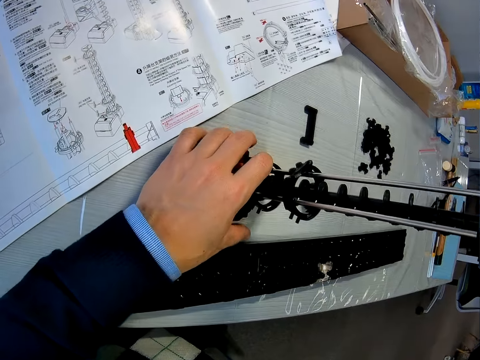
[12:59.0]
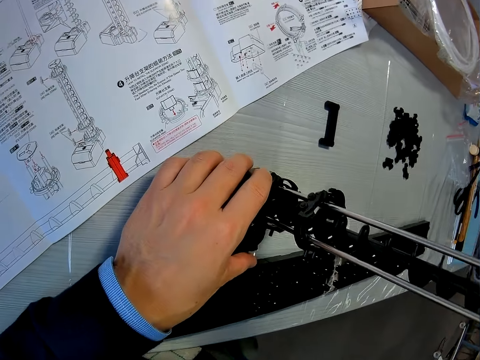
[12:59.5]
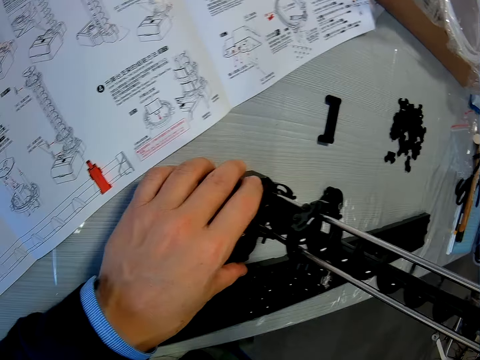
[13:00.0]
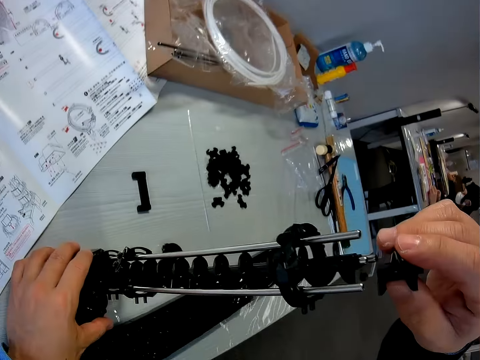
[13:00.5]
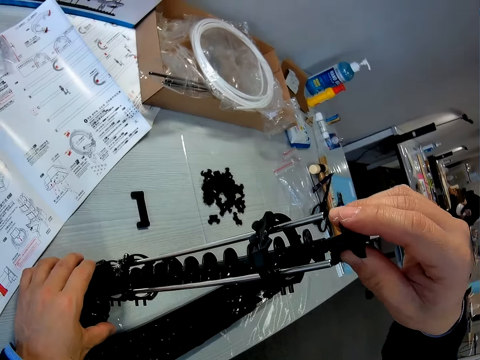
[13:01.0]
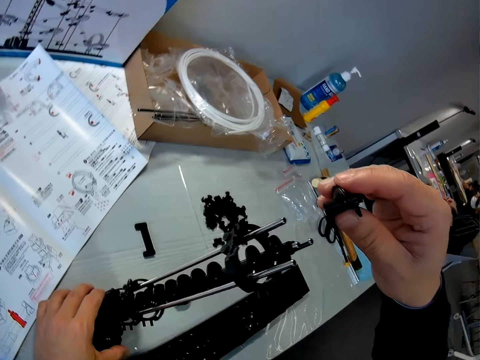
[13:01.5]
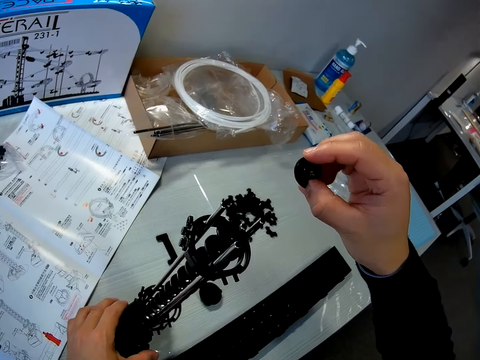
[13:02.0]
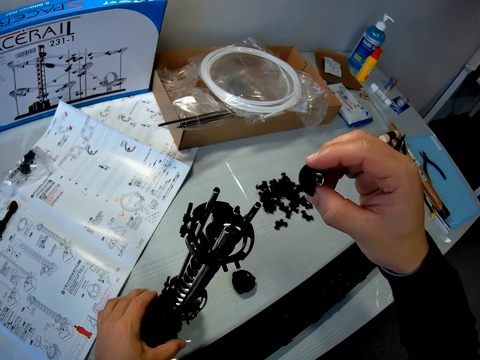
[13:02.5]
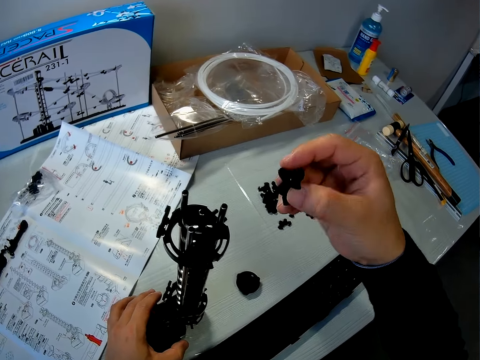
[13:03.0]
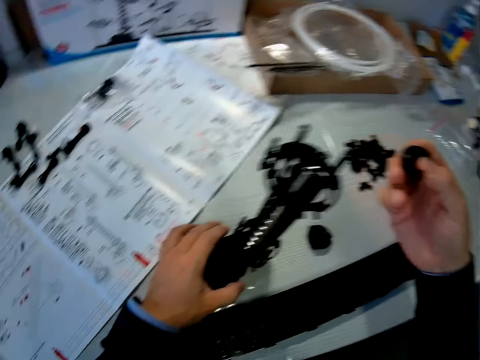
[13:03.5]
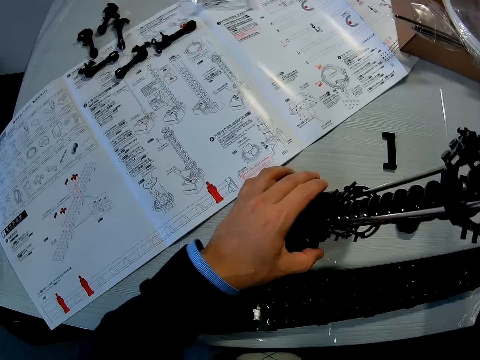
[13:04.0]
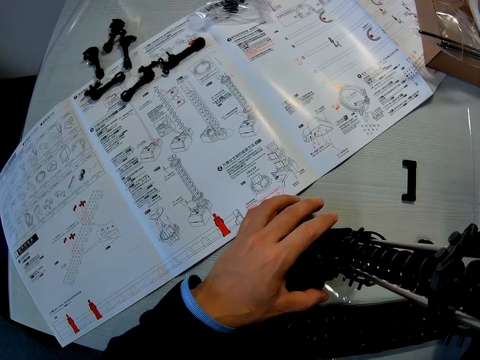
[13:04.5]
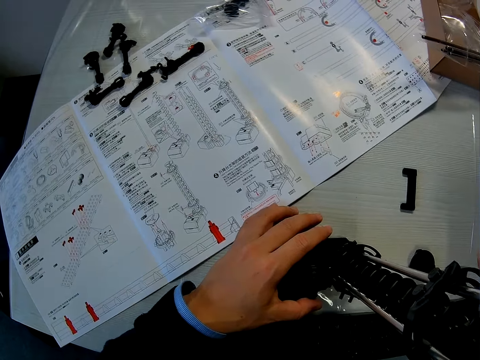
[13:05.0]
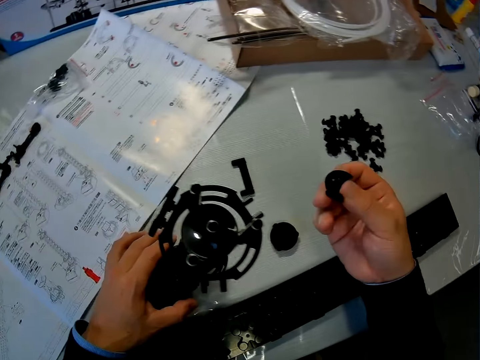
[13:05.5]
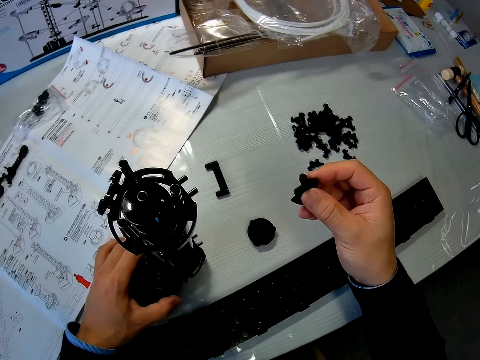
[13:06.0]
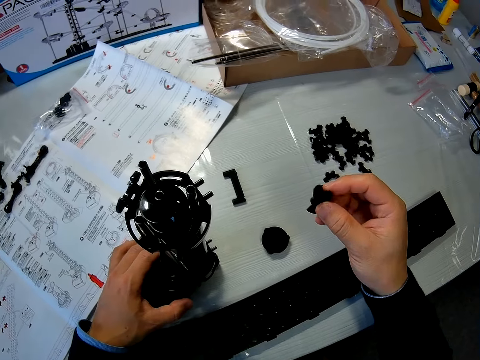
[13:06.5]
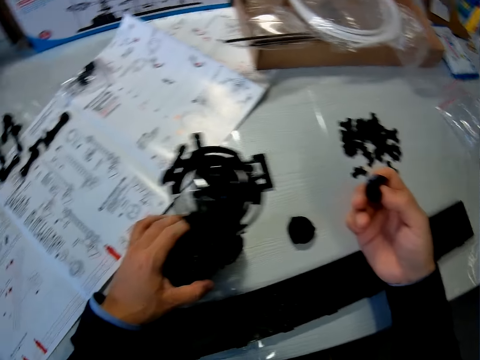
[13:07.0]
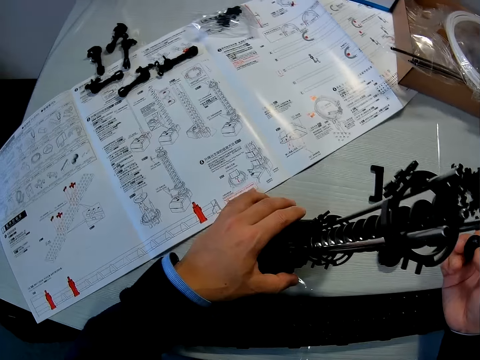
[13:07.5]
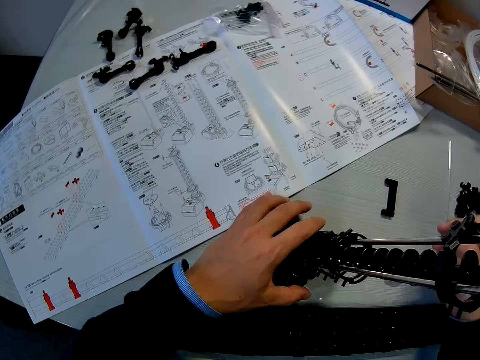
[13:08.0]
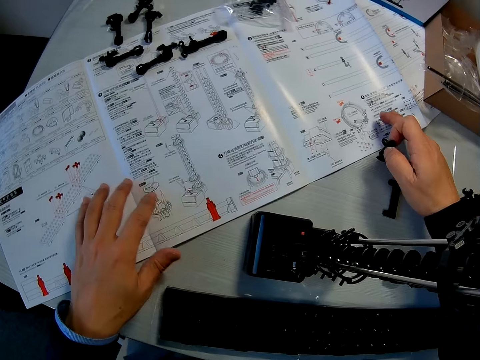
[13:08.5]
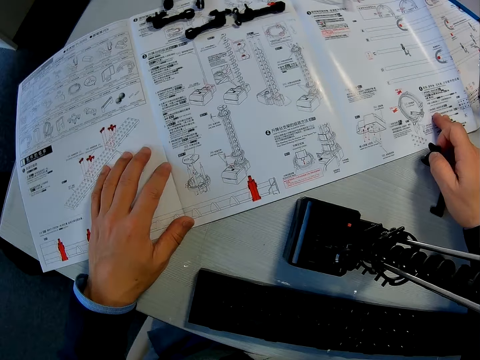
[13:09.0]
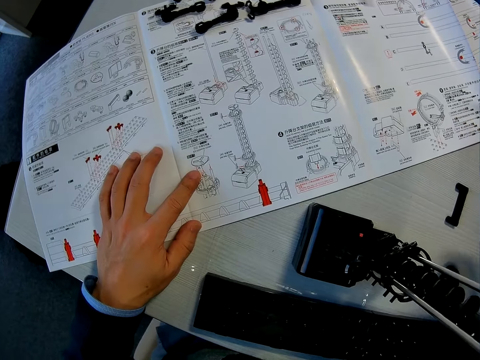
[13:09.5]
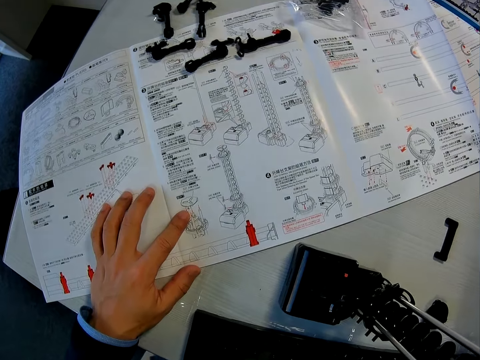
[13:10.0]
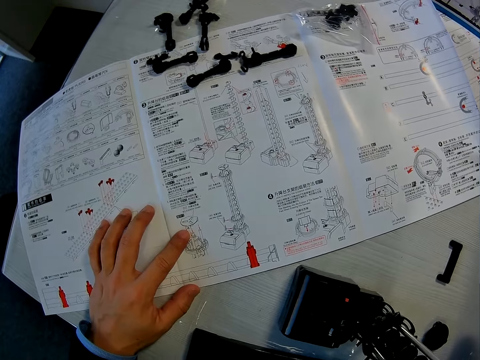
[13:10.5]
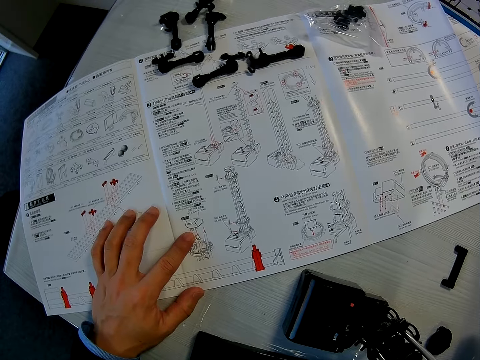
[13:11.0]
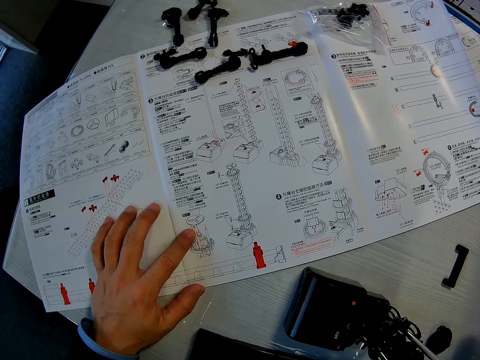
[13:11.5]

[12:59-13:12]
The camera wearer holds the space rail with hands. He fixes the part of the marble roller coaster on the marble roller coaster. He removes the elevator helix on the space rail. He adjusts the part of the marble roller coaster in his hand. He reads from the manual in front of him. He puts both hands on a piece of paper.

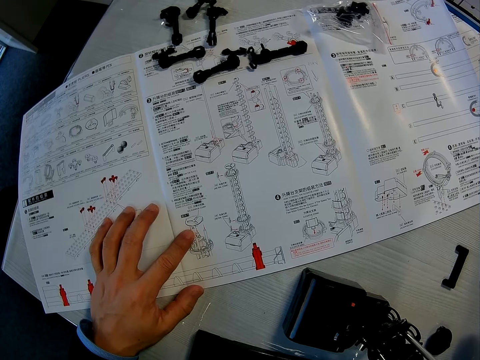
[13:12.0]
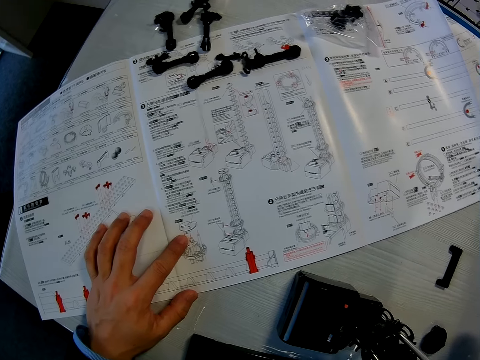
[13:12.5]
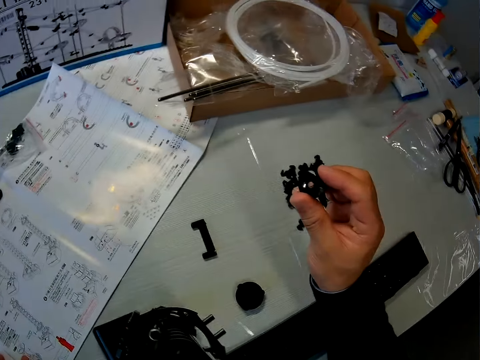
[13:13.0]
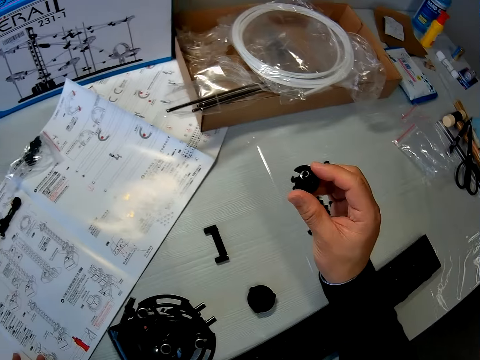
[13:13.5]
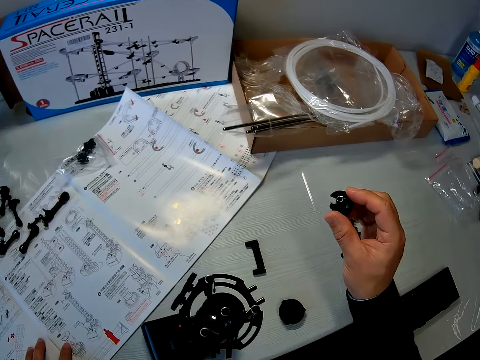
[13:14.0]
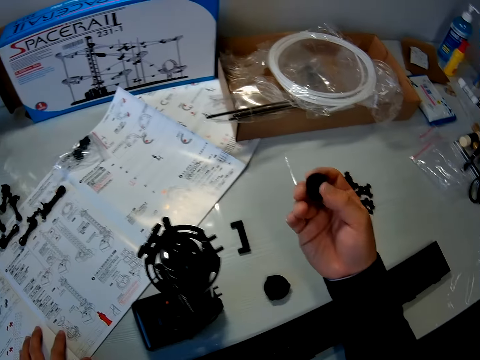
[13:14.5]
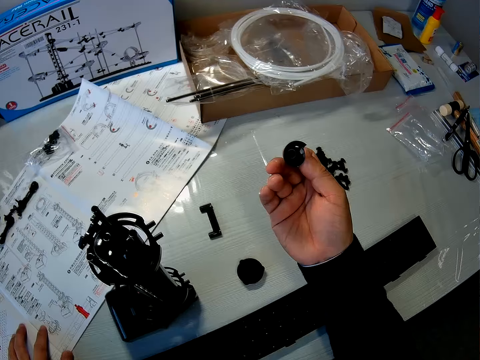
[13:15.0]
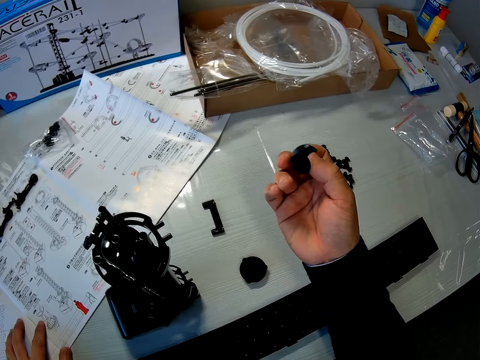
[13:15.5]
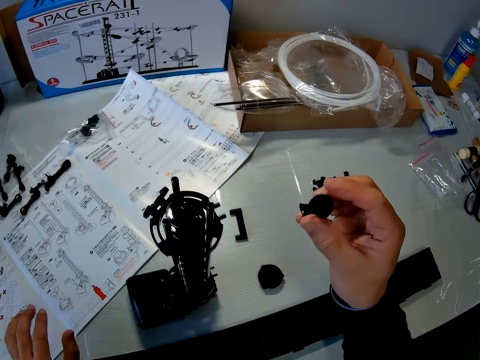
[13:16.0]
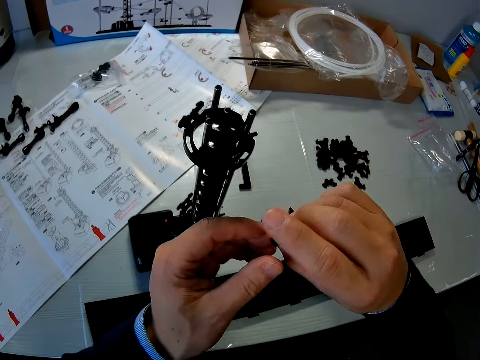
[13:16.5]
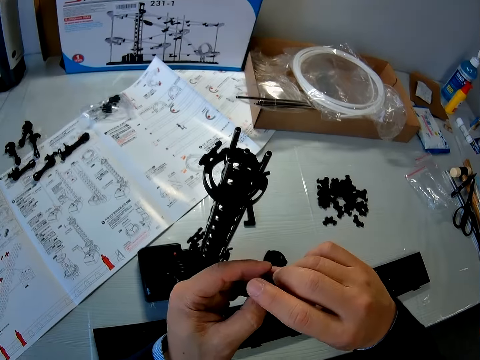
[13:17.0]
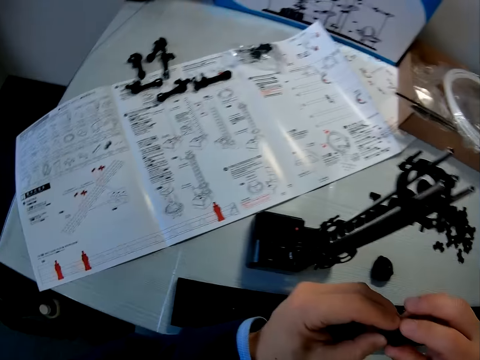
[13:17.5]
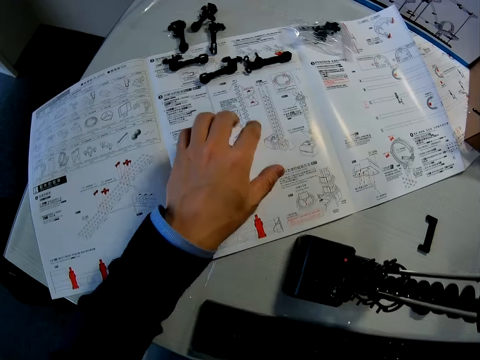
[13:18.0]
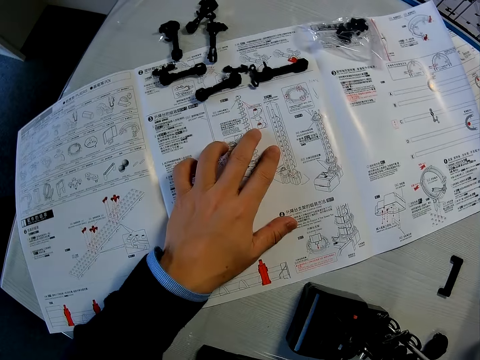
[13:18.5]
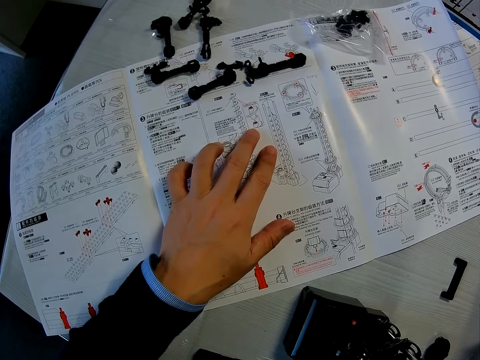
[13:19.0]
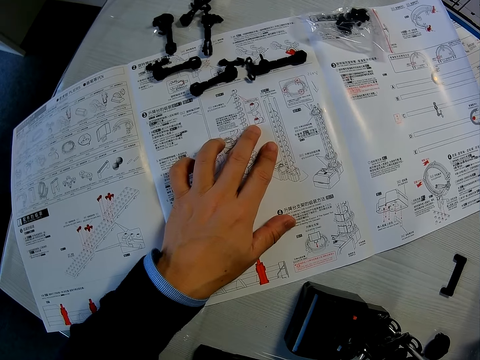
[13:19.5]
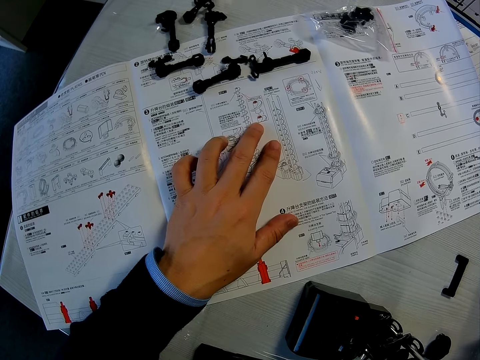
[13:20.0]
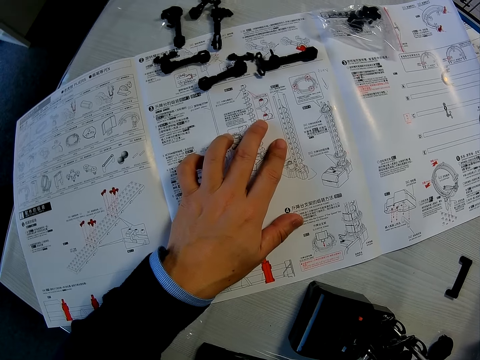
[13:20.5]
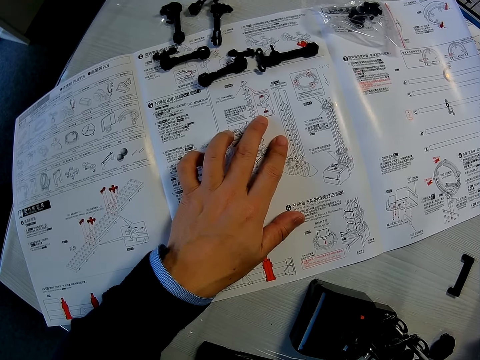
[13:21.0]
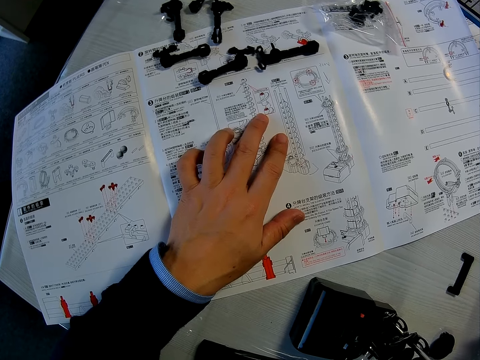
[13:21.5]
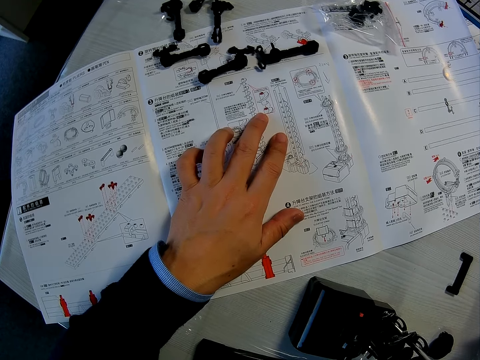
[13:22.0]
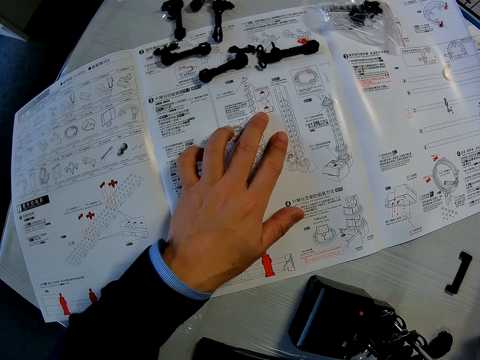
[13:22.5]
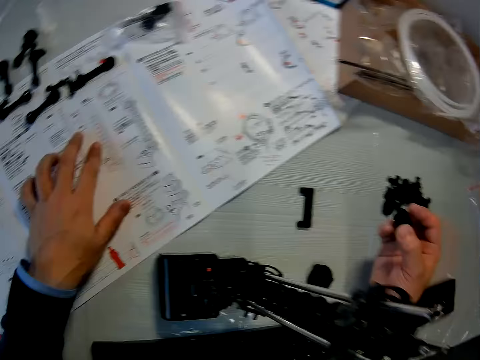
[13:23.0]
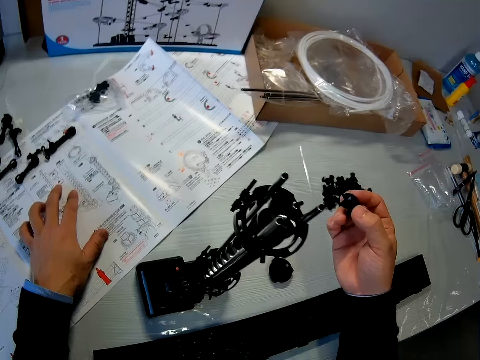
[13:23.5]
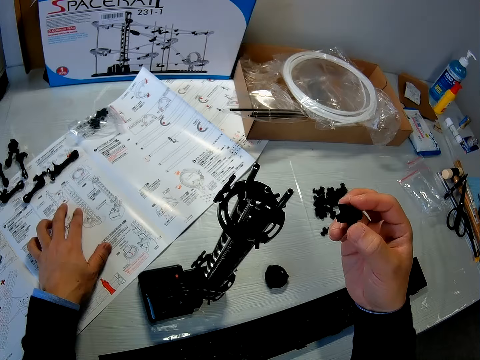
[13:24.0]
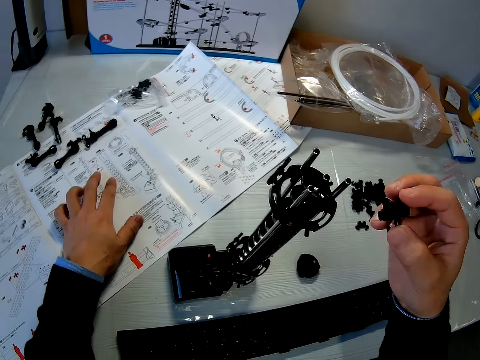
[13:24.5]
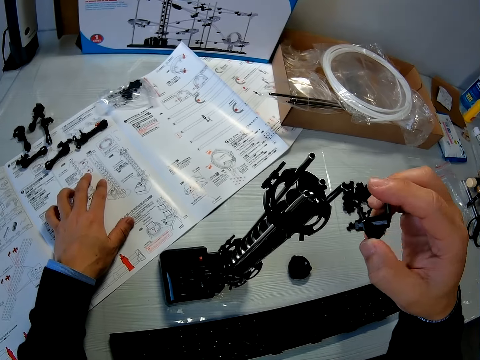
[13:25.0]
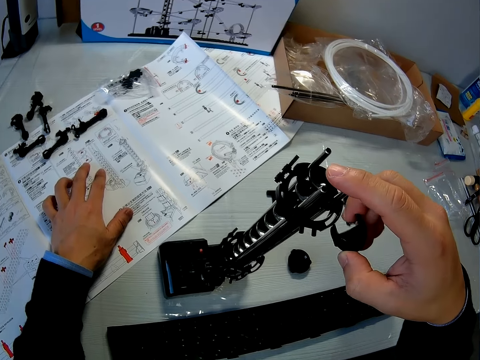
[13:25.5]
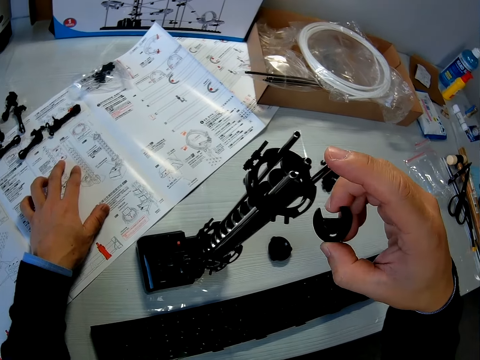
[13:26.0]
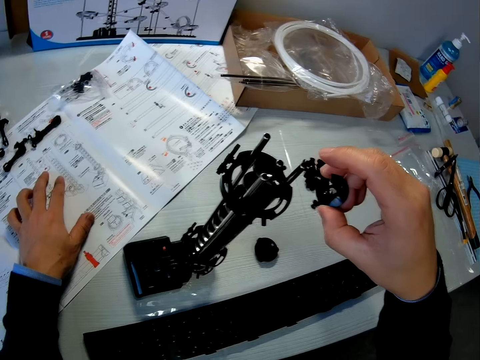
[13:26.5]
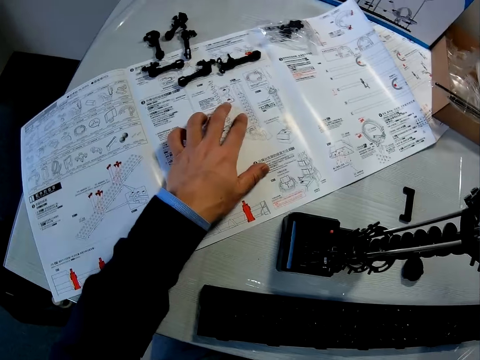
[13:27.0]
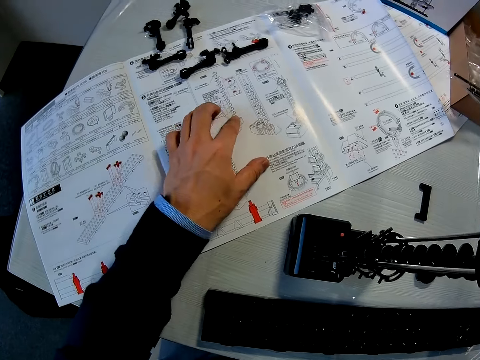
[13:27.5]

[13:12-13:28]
The camera wearer looks at the elevator helix. He adjusts the part of the marble roller coaster in his hand. He reads from the manual in front of him with a finger. He touches the top of the space rail with a finger.
